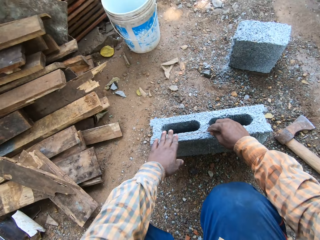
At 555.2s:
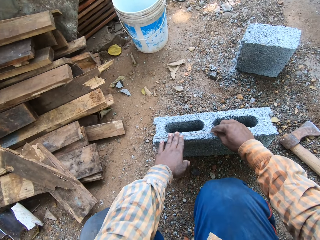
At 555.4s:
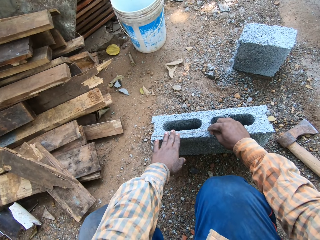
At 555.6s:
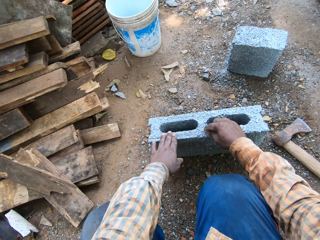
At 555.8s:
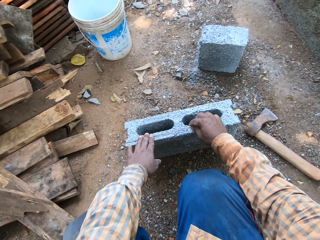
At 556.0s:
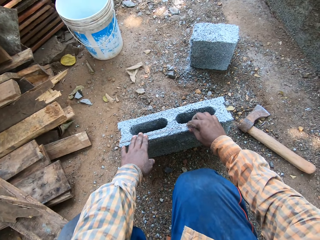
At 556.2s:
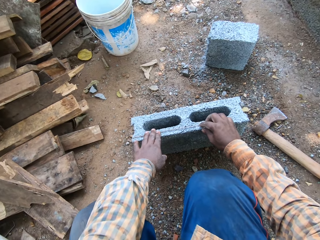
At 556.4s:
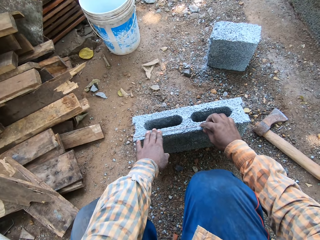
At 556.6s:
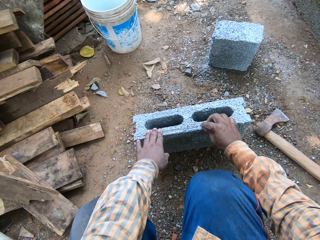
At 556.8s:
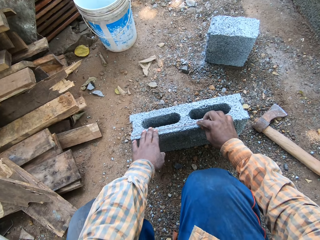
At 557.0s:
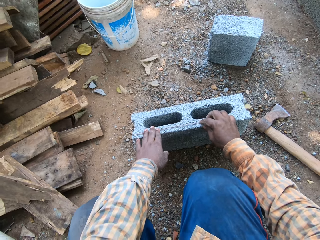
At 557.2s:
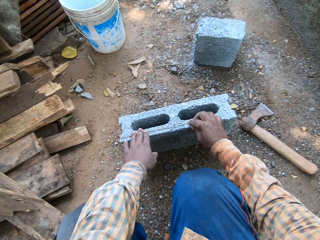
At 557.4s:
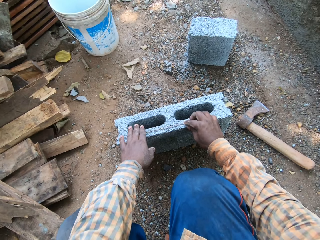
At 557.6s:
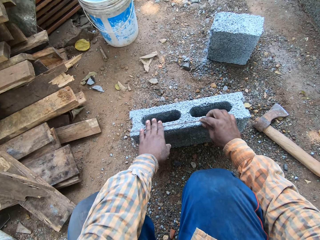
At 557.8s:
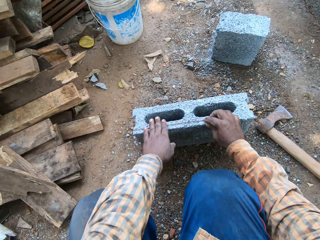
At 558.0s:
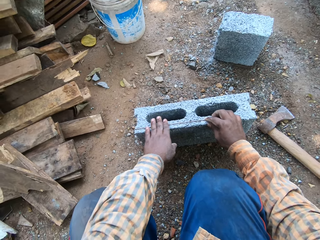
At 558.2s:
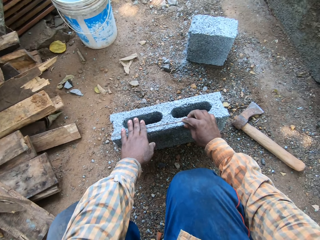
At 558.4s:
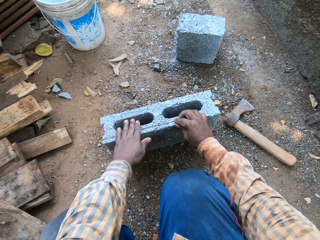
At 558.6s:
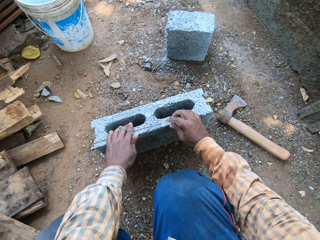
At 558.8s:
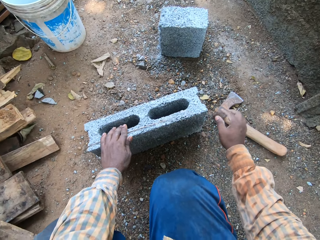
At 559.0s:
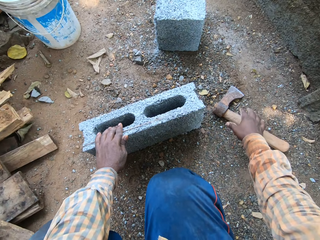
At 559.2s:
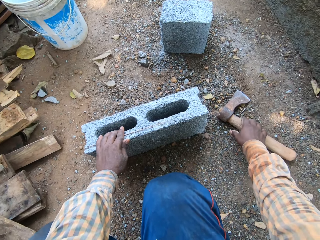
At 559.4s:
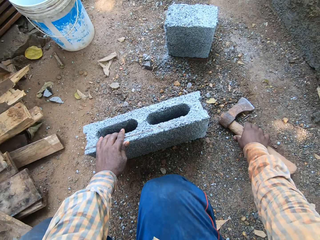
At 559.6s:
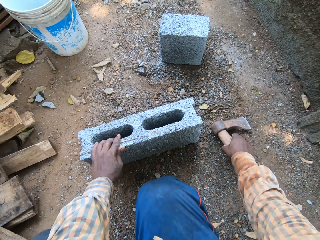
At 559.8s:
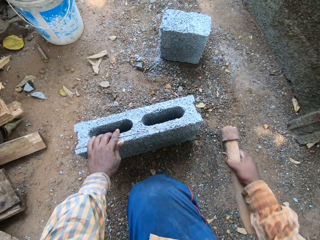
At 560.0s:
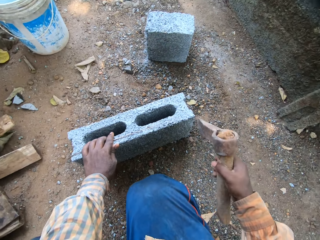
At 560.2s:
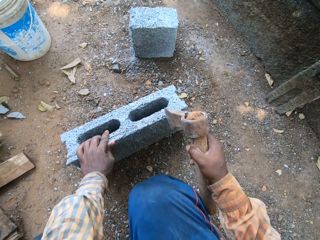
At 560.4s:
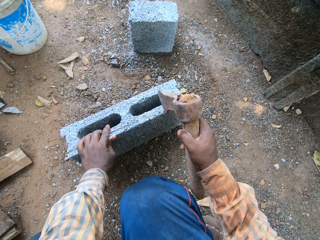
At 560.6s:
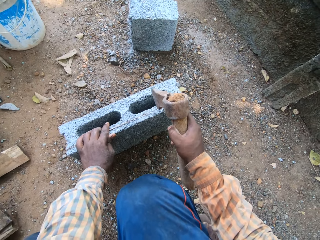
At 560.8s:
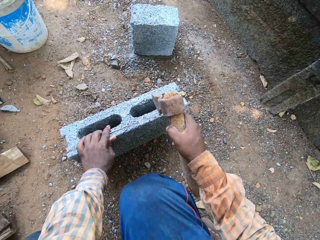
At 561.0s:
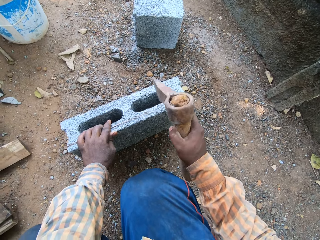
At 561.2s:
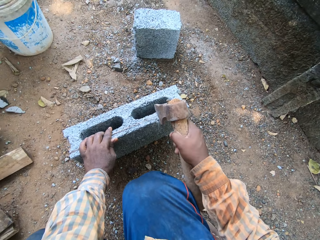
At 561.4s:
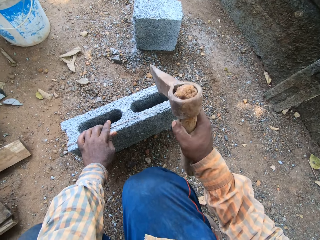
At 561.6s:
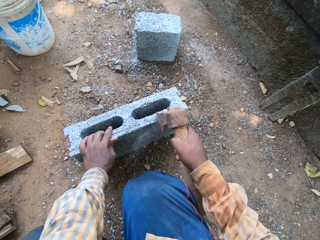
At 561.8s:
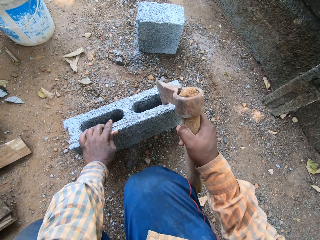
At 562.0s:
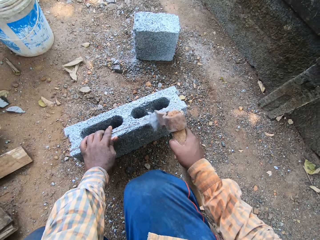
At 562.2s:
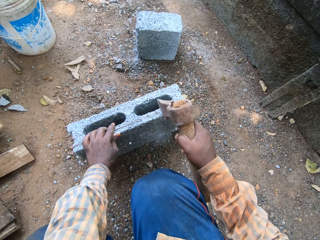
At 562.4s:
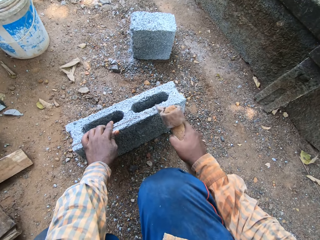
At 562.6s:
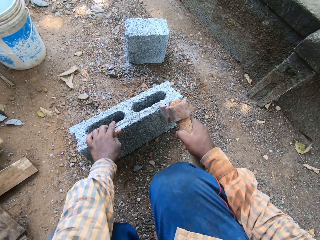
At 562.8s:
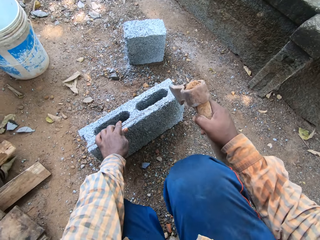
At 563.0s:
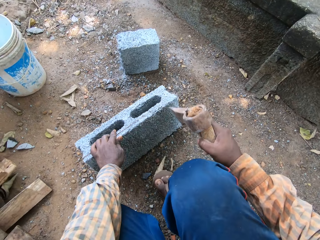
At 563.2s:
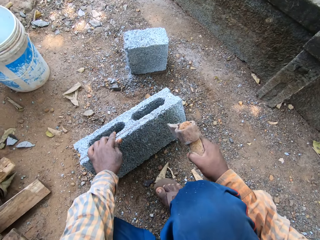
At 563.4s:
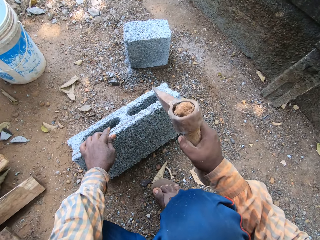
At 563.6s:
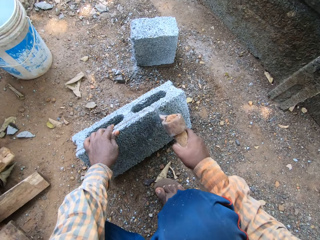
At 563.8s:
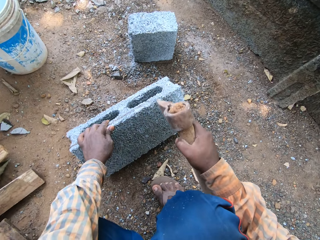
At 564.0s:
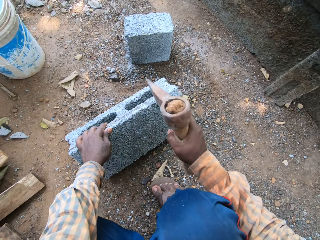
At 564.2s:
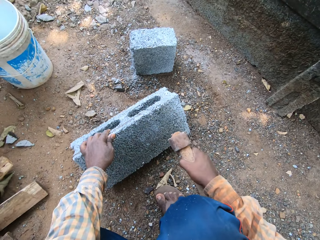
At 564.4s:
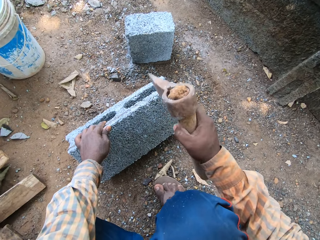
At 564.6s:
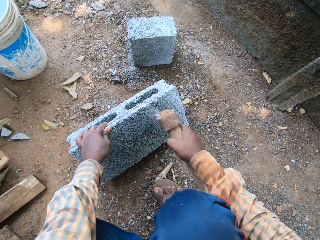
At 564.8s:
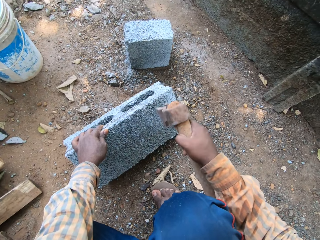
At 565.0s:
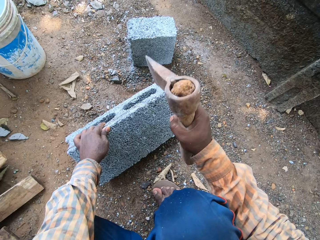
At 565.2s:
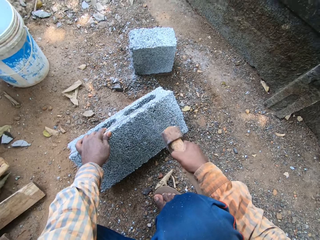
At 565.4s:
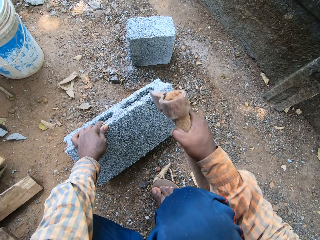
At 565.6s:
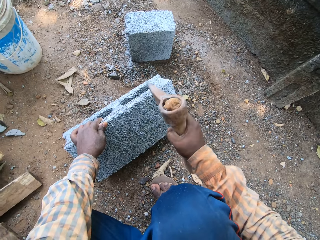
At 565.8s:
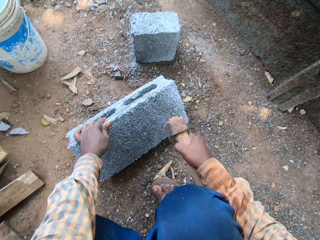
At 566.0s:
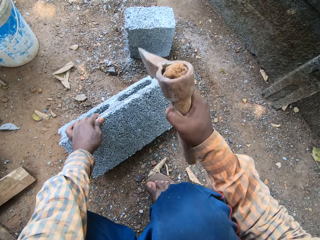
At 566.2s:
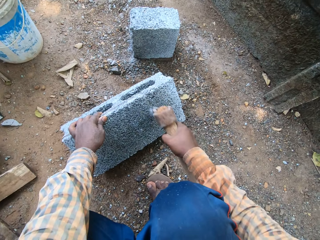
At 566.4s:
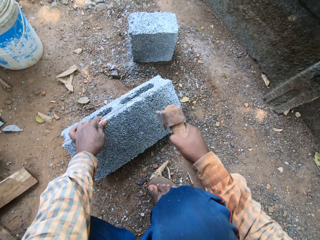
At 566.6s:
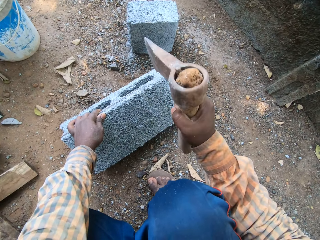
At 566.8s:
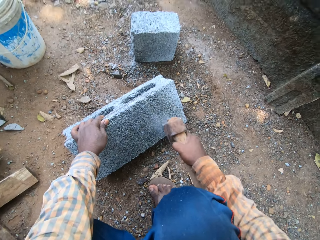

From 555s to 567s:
The camera wearer measures a brick on the ground with the stick in his hands. He puts steel wire on a block. He looks at the steel wire. He picks up an axe from the ground with his right hand. He hits the block with the axe in his right hand. He cuts the block with the axe. He bends the block with his left hand.

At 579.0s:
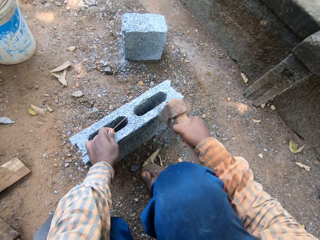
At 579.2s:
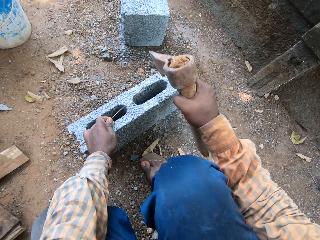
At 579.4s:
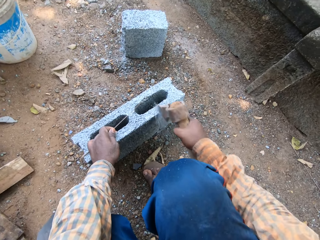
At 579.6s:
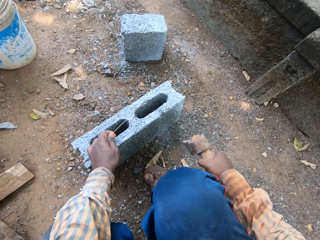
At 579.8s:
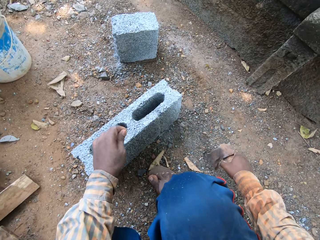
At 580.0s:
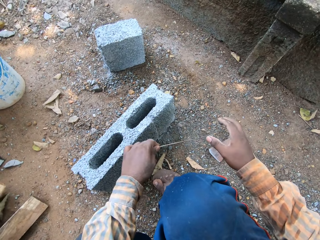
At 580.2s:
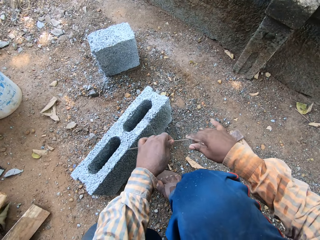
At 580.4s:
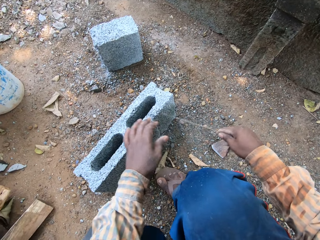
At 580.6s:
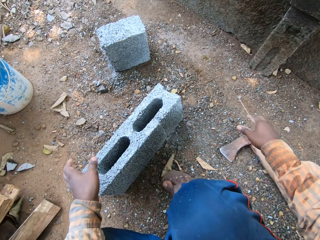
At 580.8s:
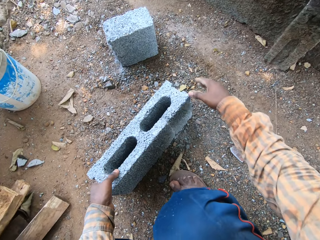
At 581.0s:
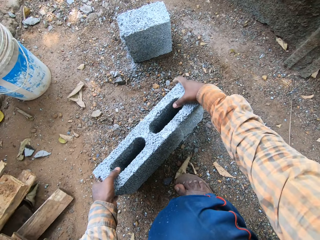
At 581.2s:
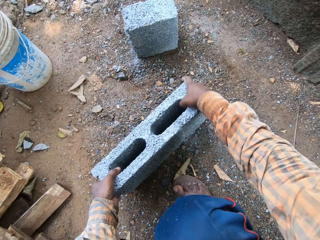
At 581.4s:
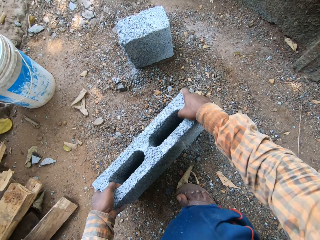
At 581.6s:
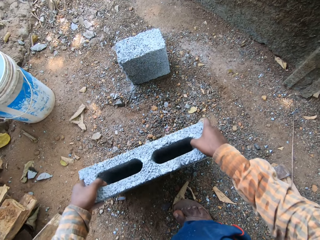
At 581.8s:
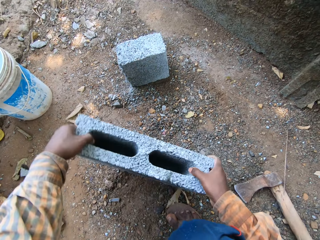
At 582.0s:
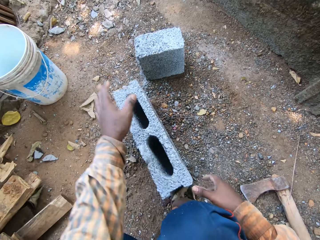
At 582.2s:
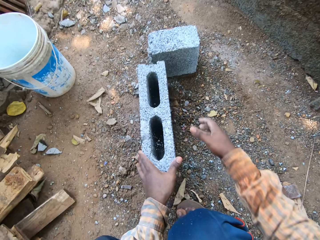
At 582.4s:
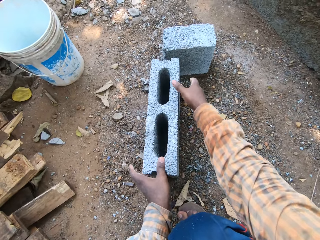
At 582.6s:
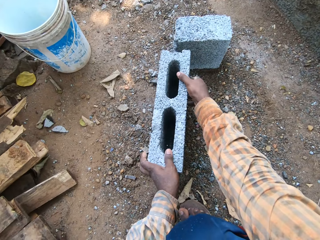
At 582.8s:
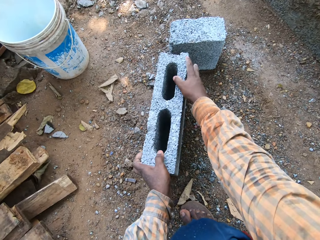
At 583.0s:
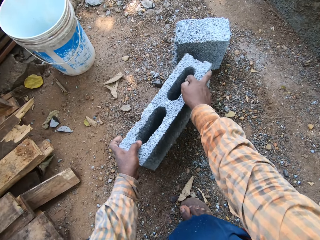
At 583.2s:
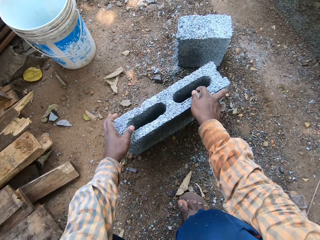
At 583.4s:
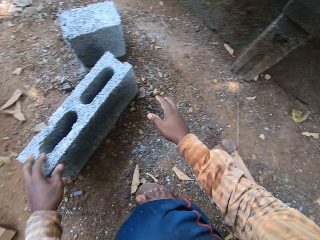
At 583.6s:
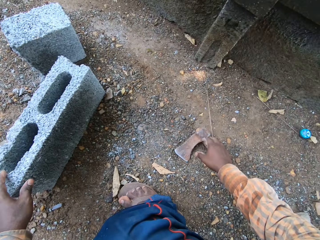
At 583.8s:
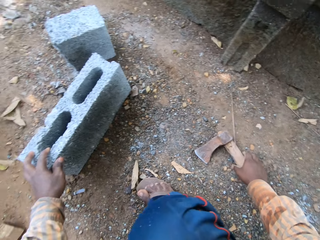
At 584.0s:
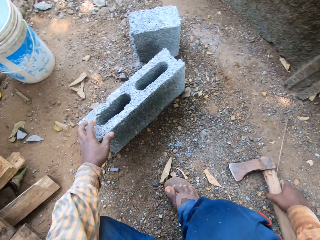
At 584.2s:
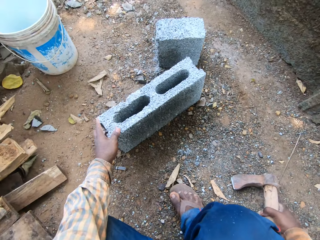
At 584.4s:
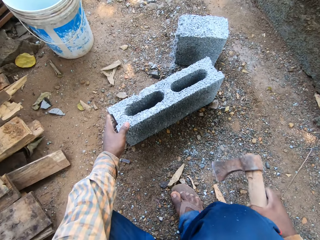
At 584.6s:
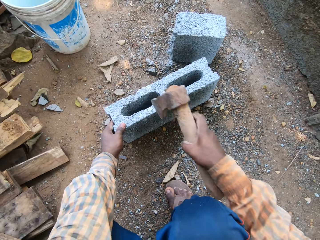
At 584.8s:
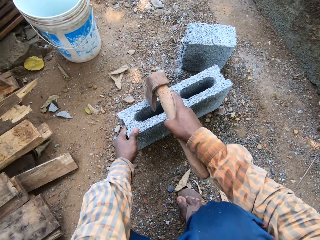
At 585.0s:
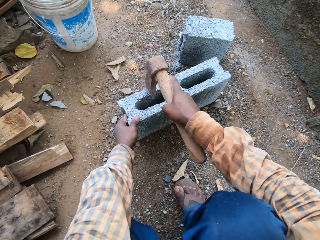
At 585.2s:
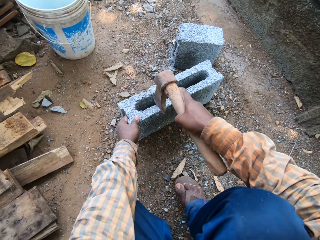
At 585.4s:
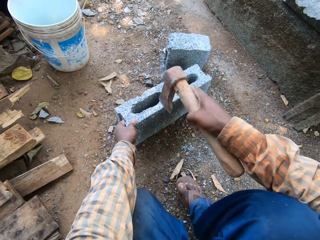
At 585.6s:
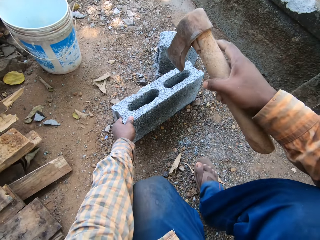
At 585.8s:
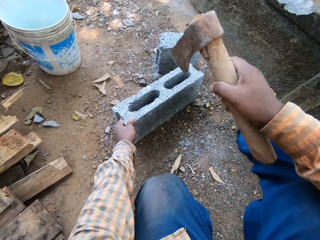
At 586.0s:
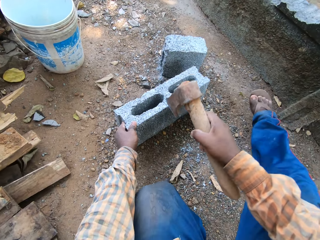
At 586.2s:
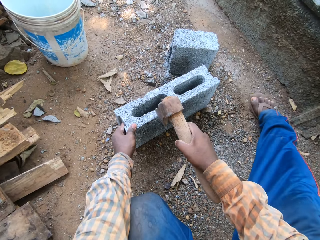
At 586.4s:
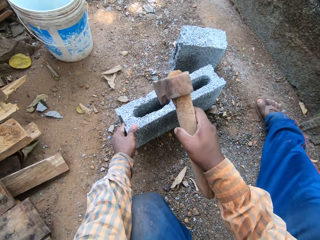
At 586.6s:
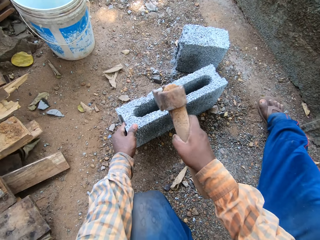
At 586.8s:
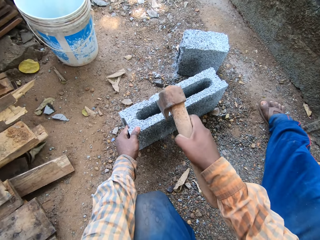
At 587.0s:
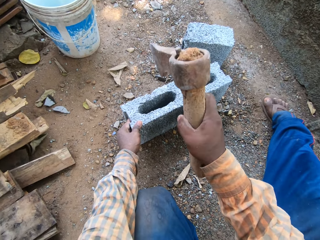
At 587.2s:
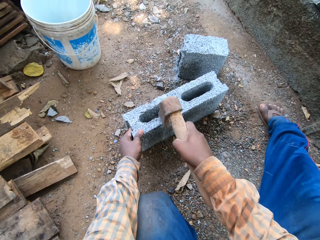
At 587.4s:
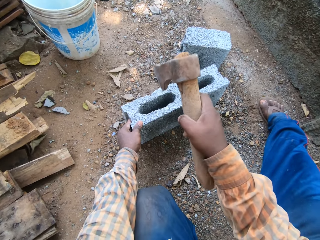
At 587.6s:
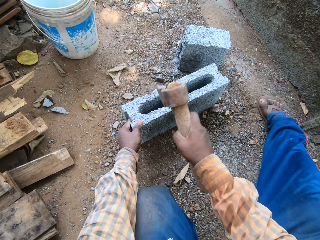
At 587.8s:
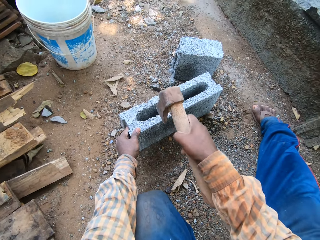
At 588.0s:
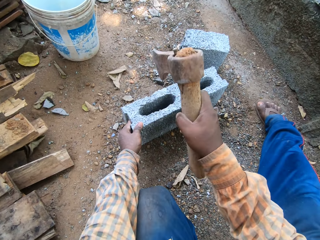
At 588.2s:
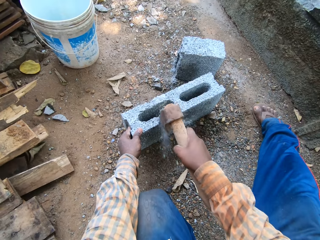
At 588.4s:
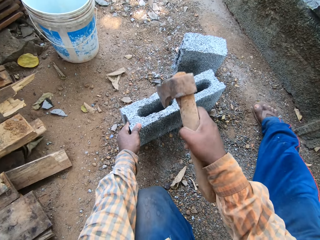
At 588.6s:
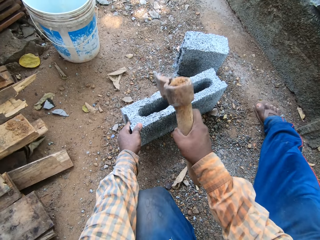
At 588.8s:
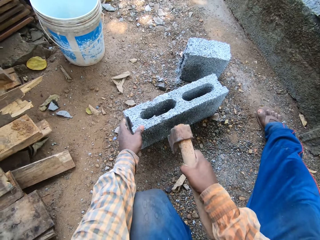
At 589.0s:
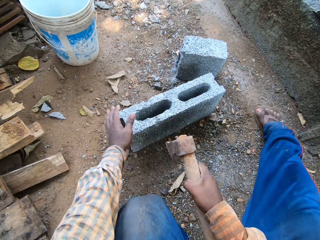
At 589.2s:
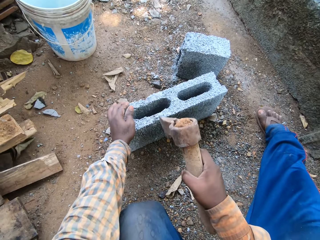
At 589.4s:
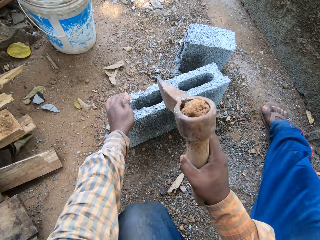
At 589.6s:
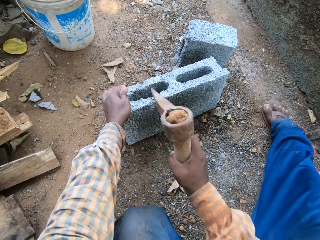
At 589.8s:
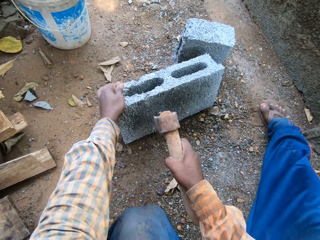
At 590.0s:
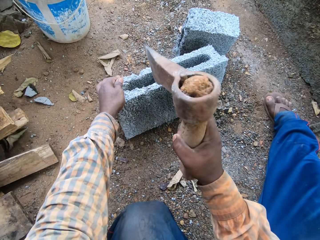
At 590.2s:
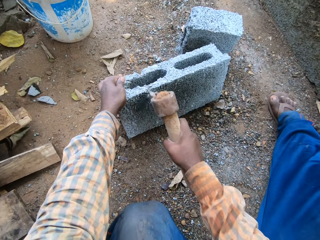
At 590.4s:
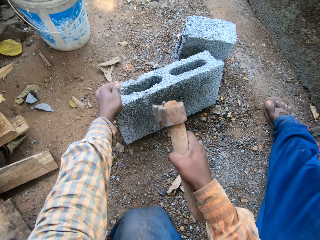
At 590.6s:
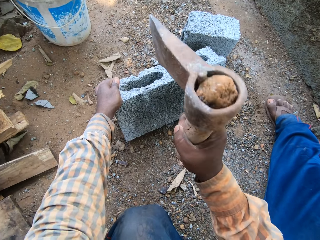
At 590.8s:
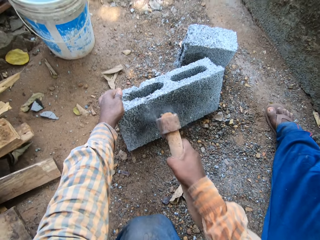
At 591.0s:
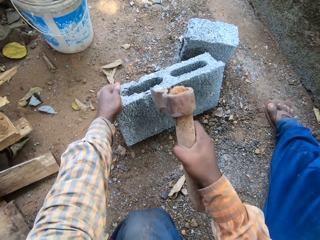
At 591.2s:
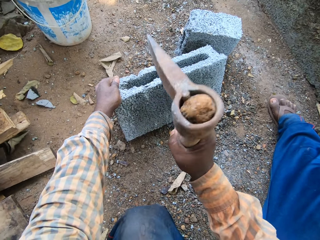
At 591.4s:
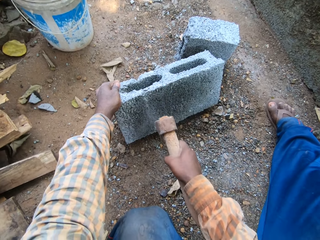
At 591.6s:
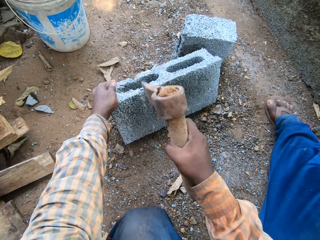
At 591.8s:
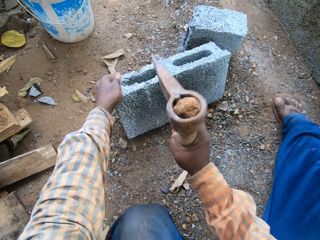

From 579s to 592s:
The camera wearer drops the axe on the ground with his right hand. He holds the stick with his right hand. He puts the steel wire down. He drops the stick on the ground with his right hand. He picks up the block from the ground with both hands. He drops the block on the ground with both hands. He turns the block with both hands. He picks up the axe from the ground with his right hand. He cuts the block with the axe. He scrapes the axe on the block with his right hand. He hits the block with the axe in his right hand. He bends the block with his left hand.
